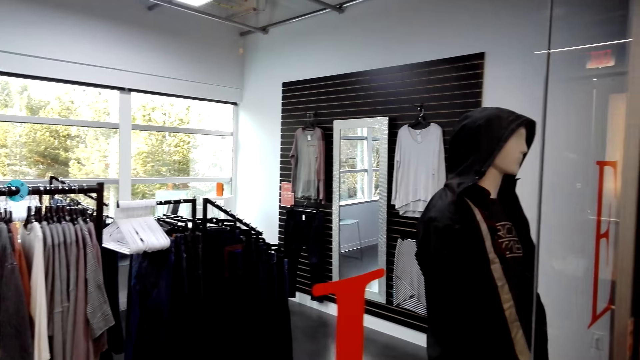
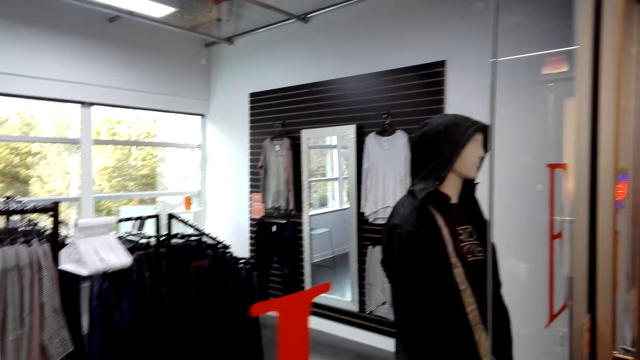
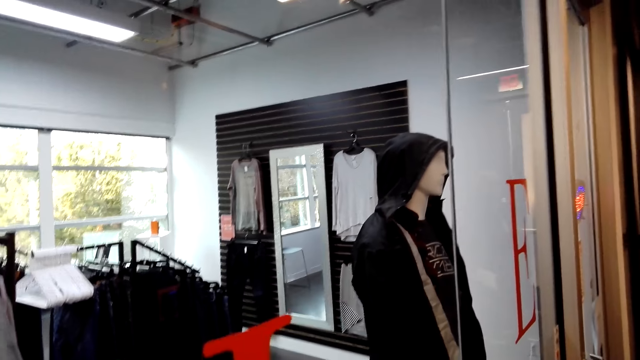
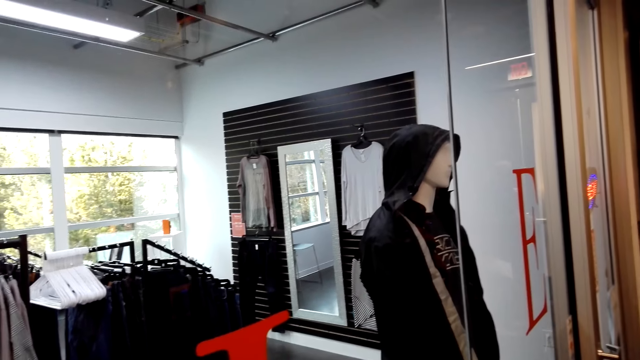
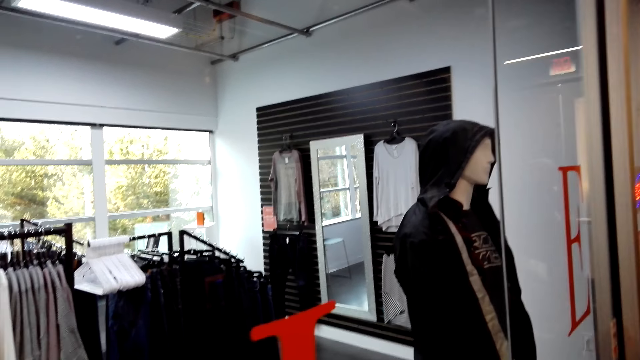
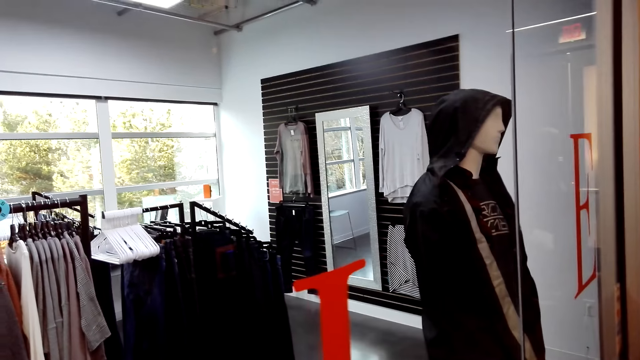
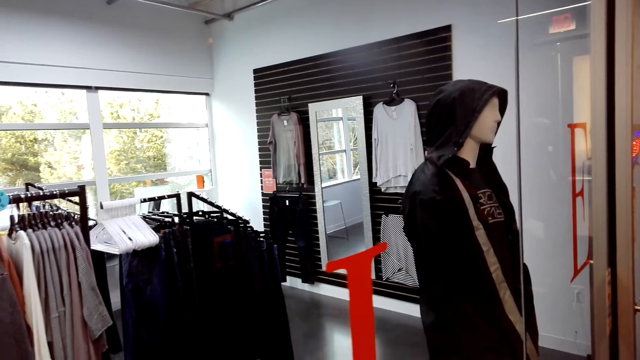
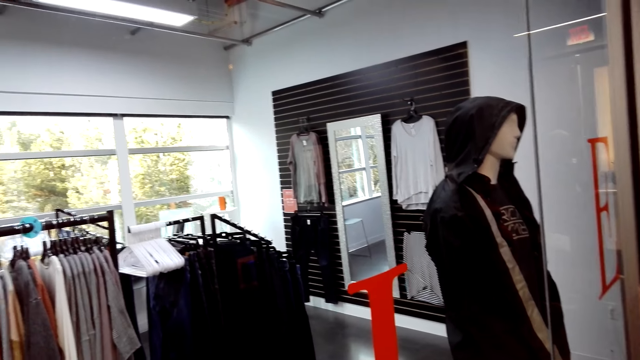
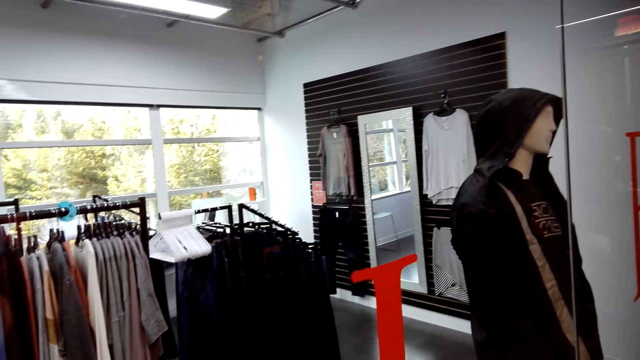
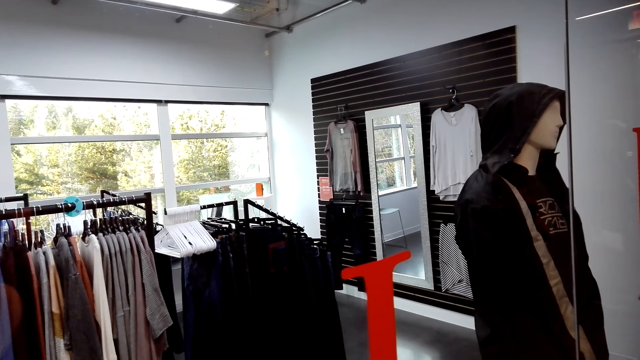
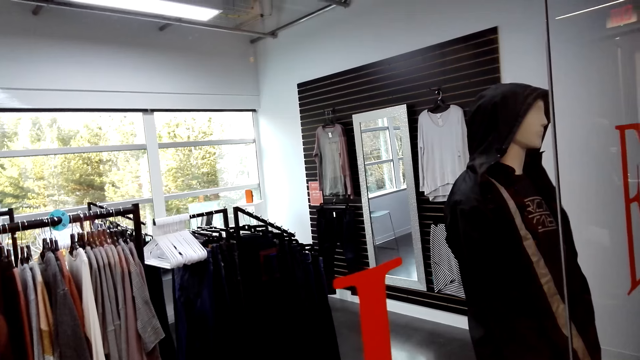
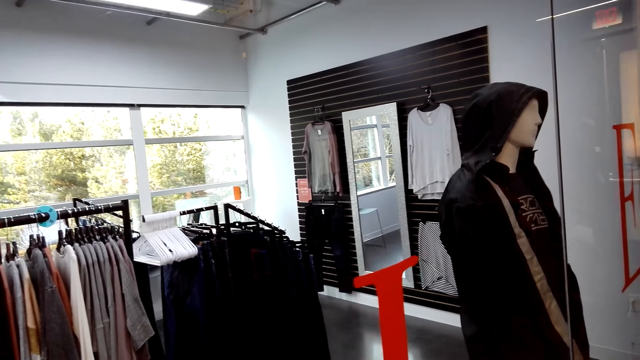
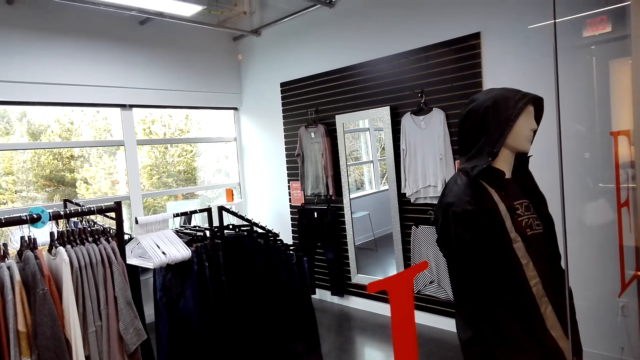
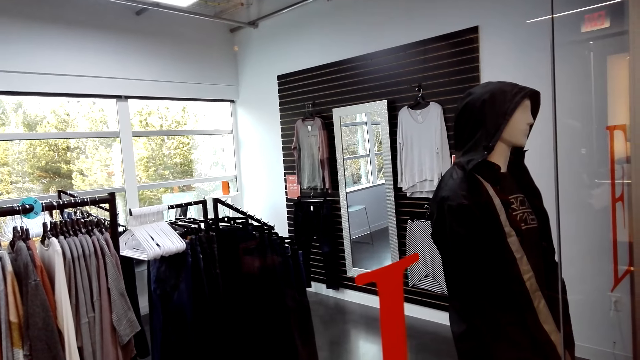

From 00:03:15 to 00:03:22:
The camera wearer walks around.

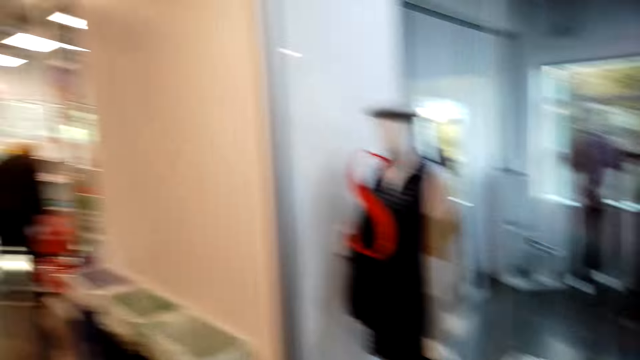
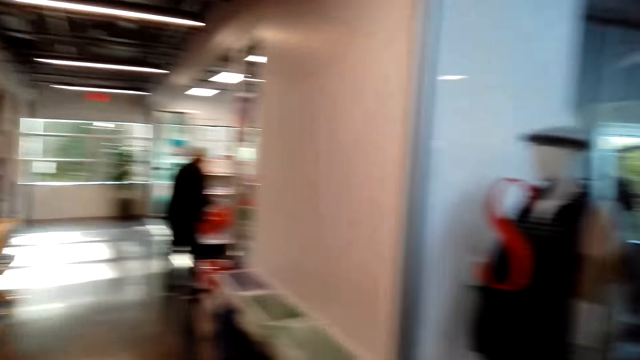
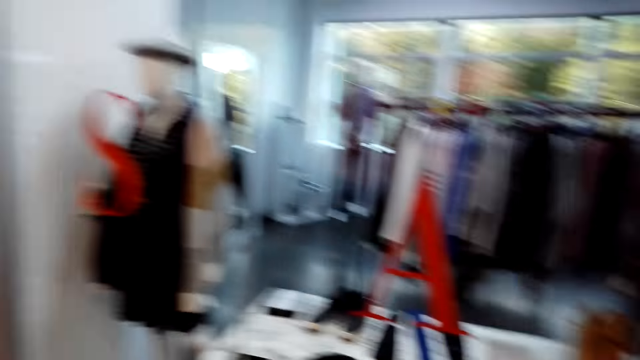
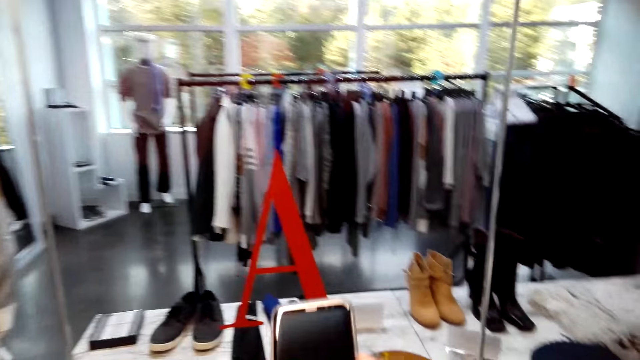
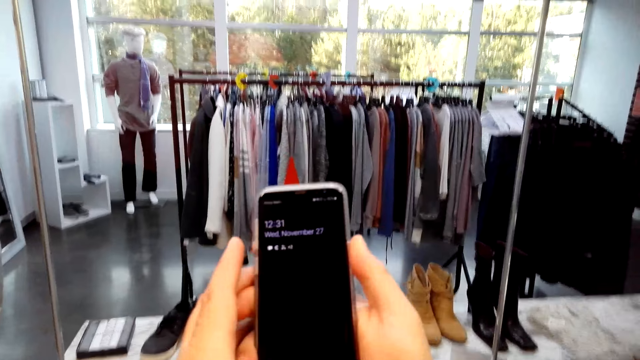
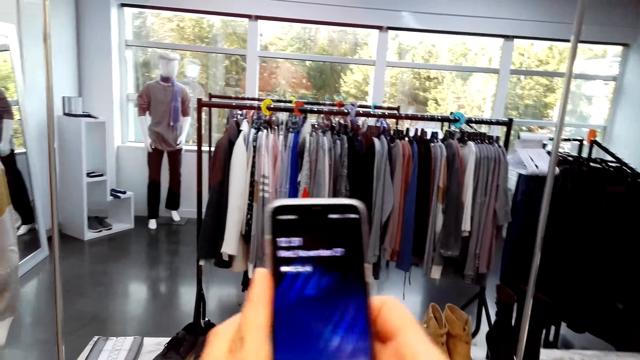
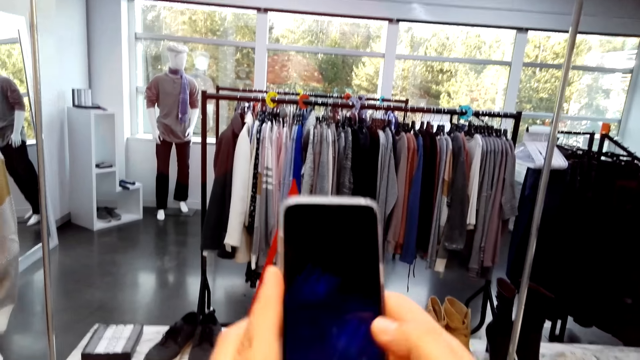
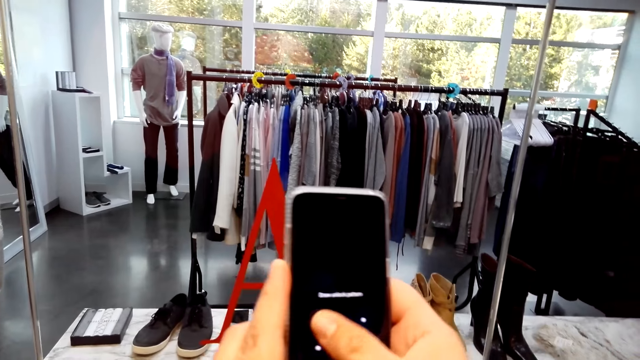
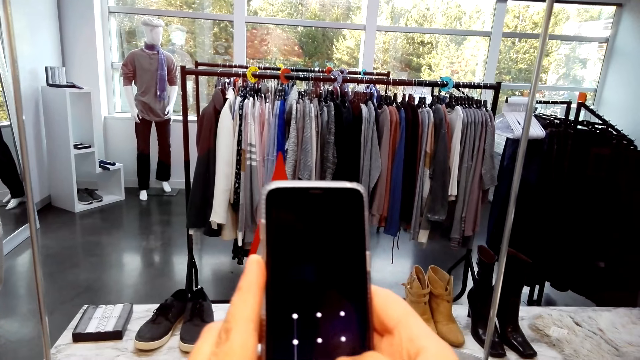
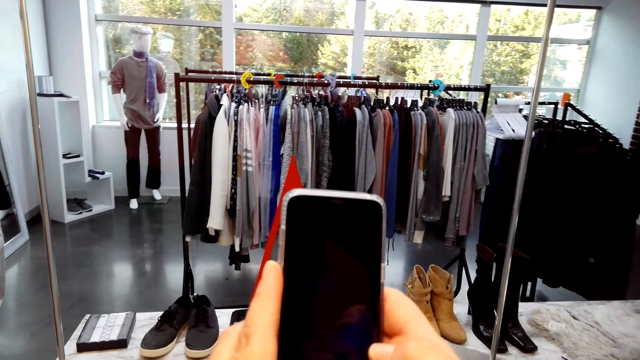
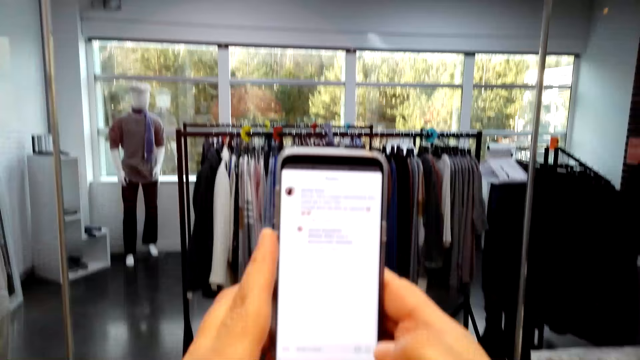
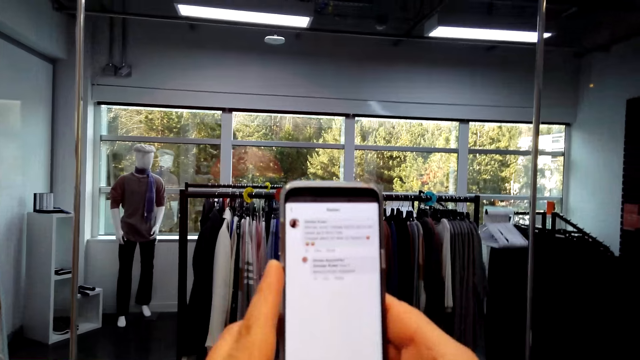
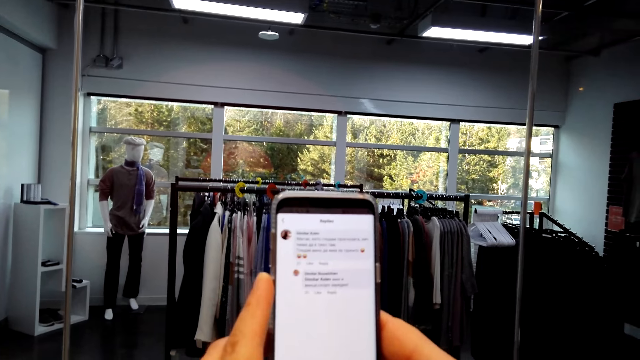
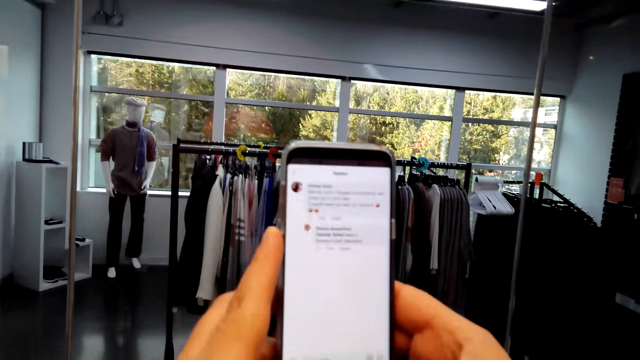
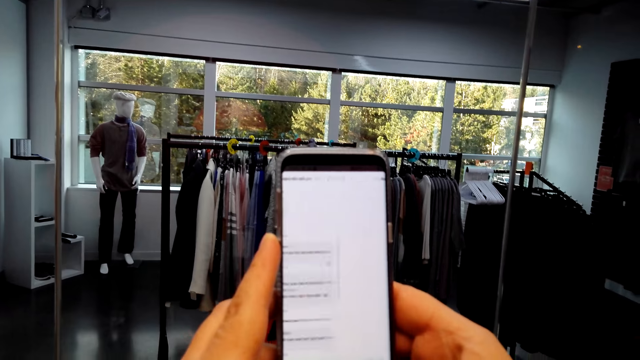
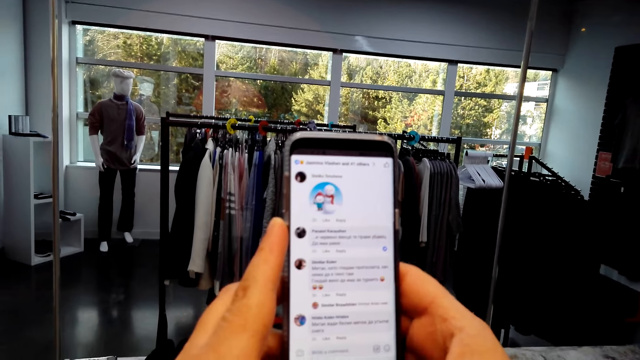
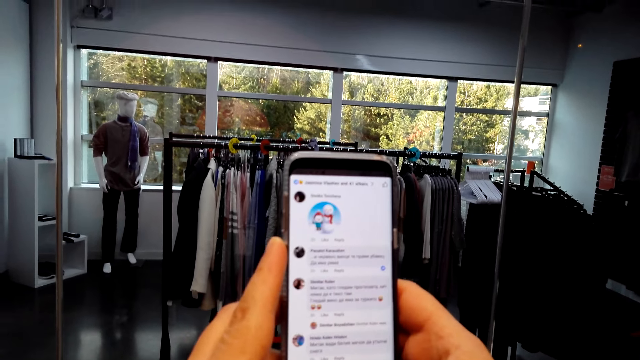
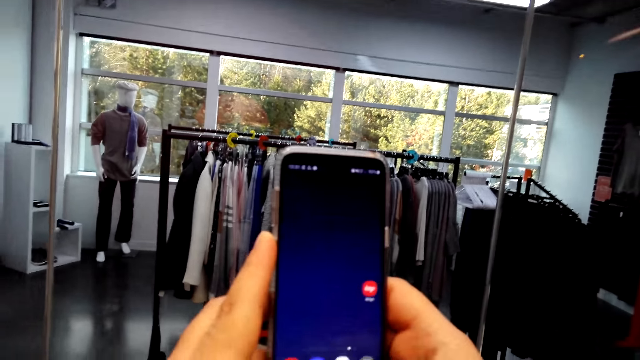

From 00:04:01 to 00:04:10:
The camera wearer holds the phone. They scroll through the phone.

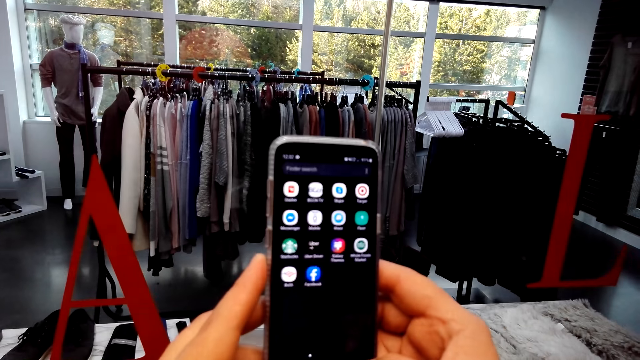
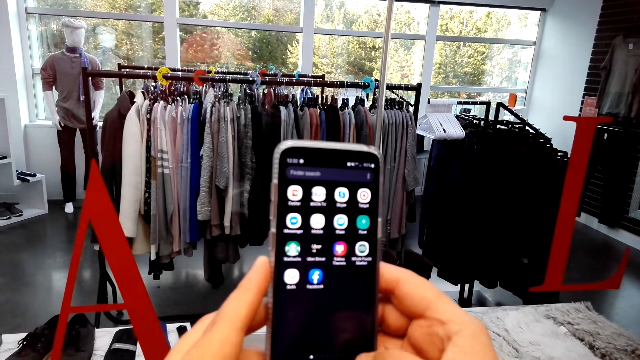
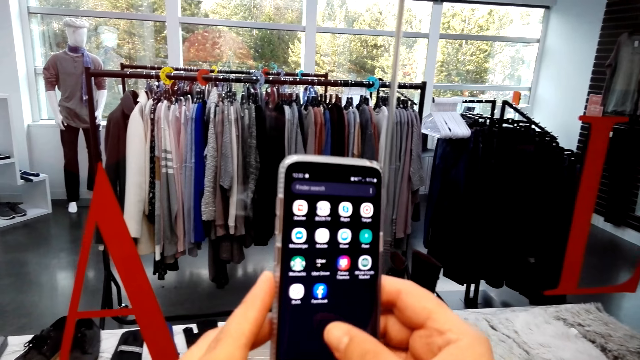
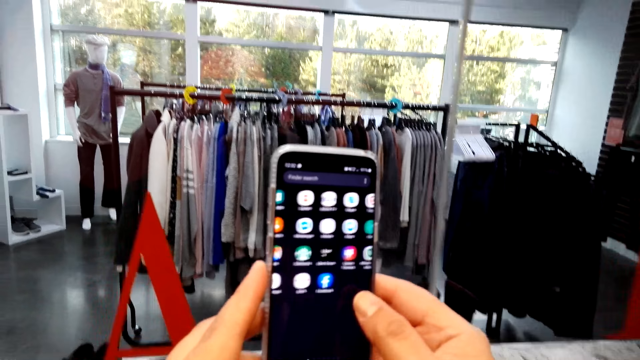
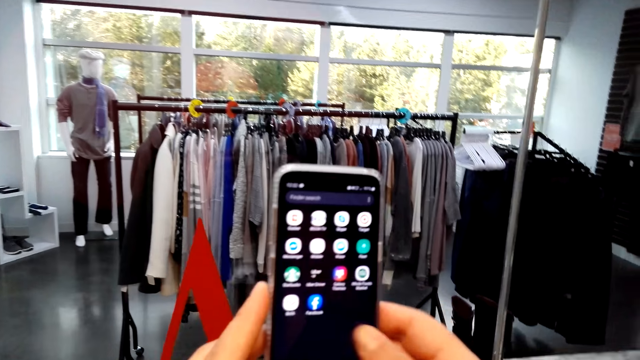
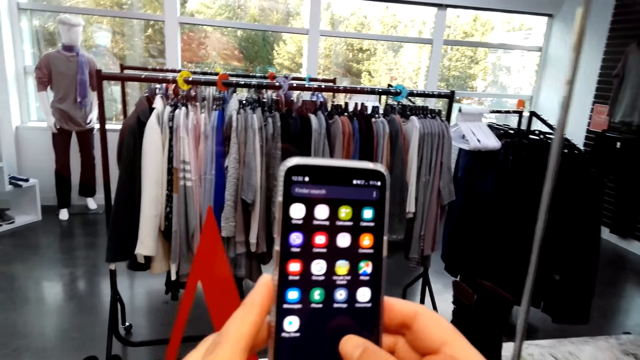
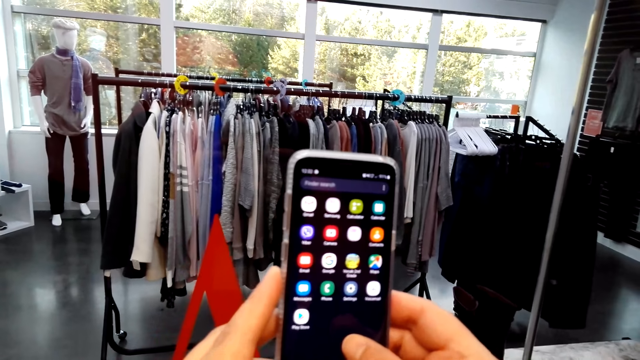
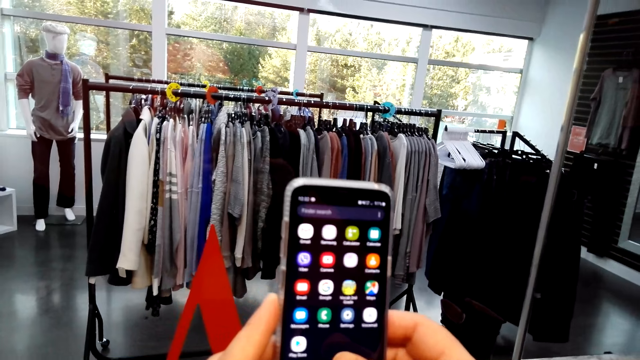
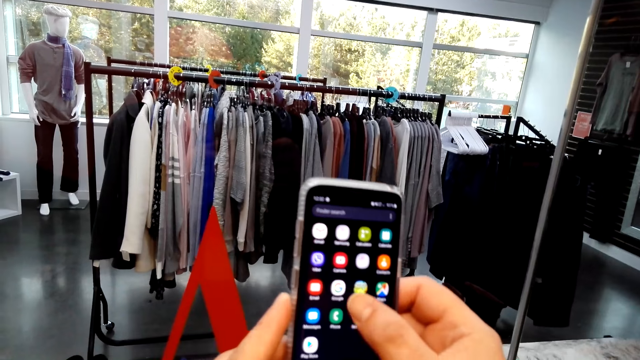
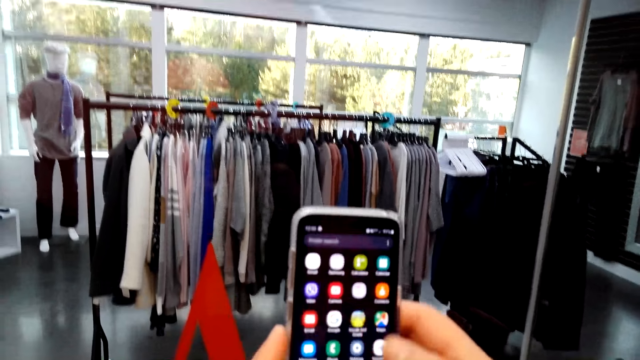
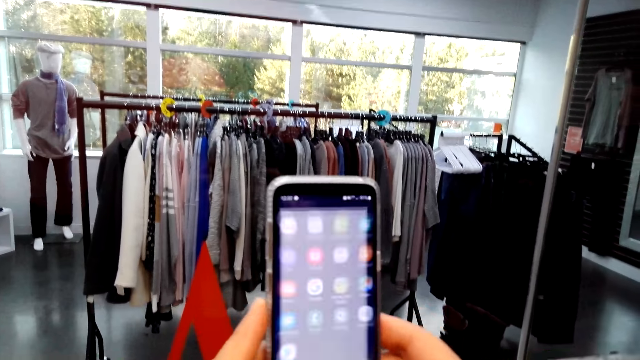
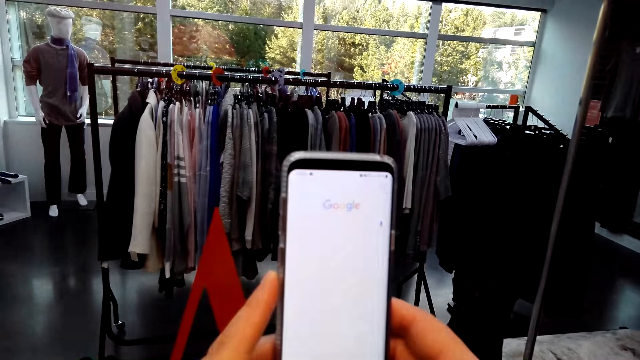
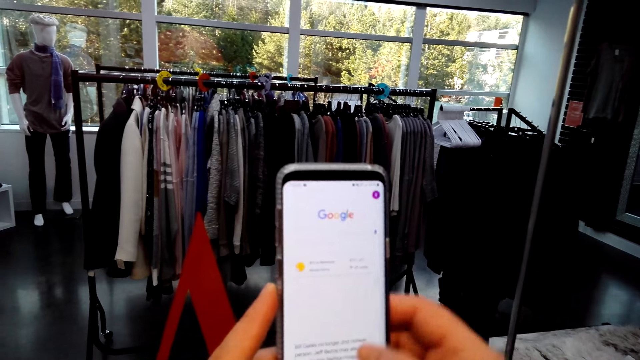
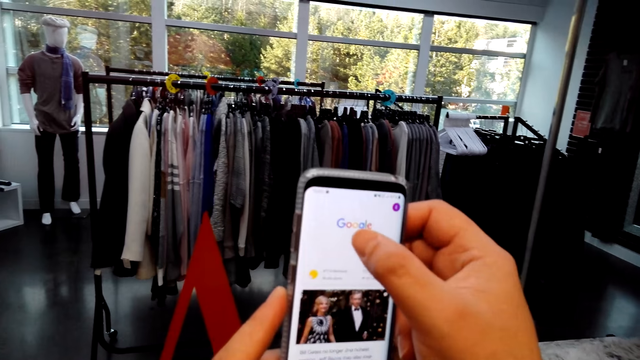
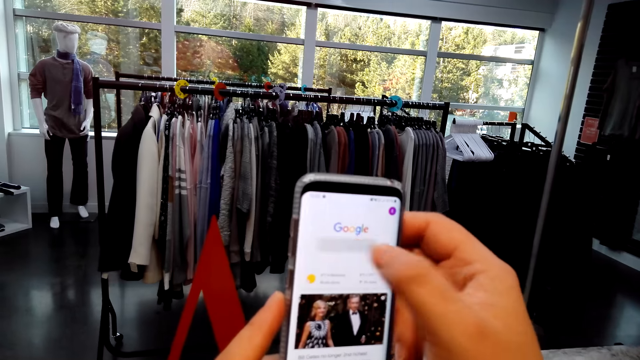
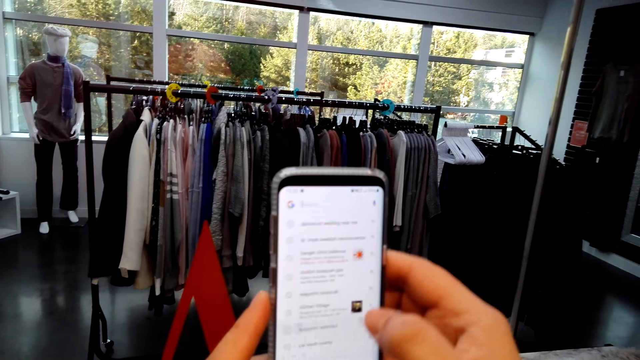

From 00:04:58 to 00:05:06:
The camera wearer browses the phone.
